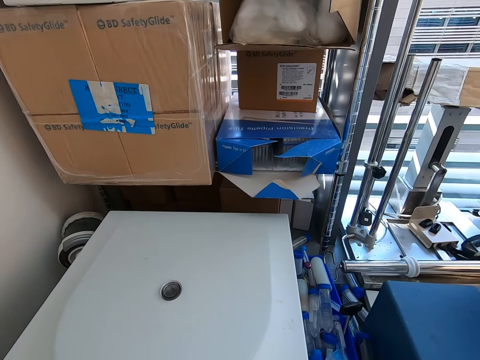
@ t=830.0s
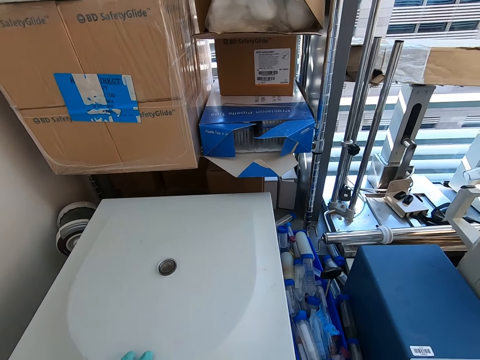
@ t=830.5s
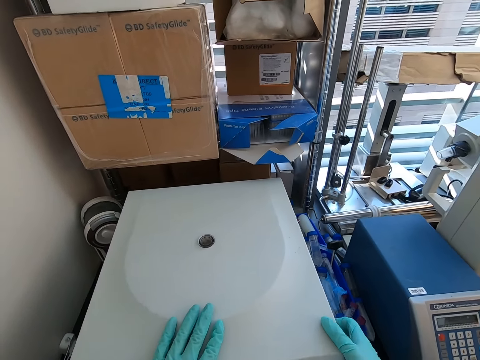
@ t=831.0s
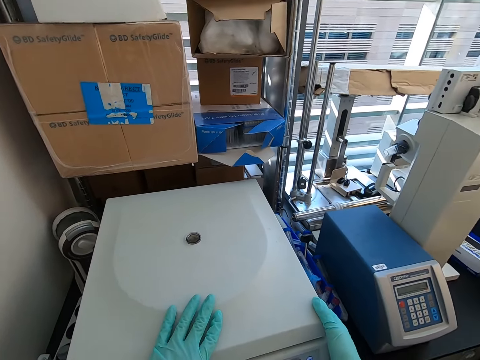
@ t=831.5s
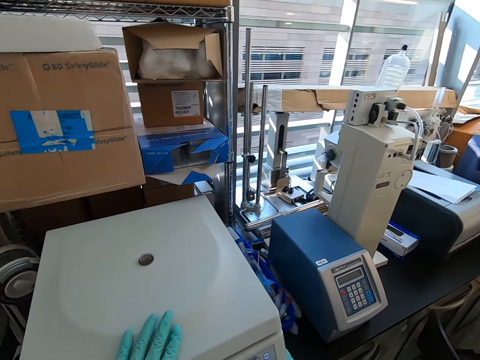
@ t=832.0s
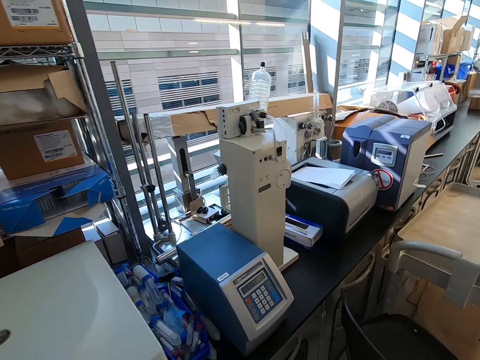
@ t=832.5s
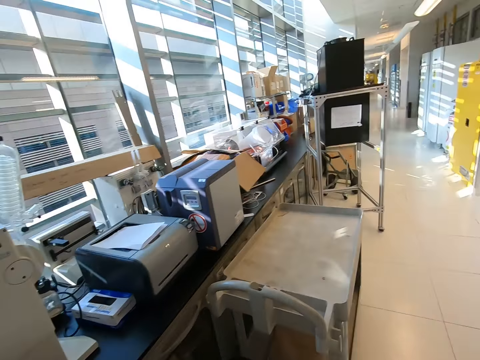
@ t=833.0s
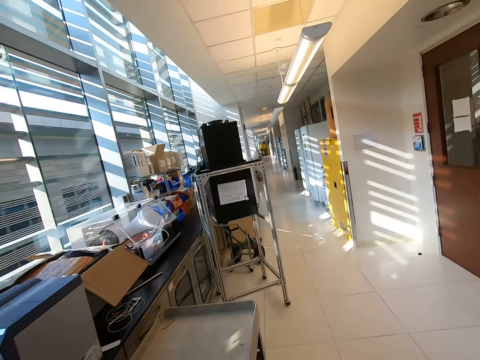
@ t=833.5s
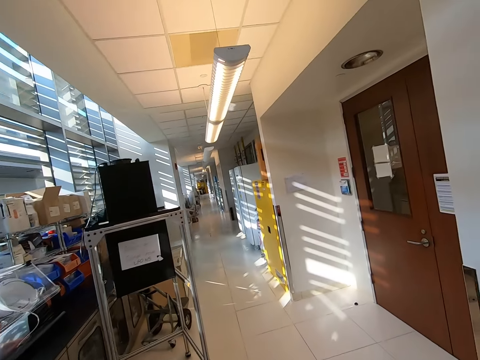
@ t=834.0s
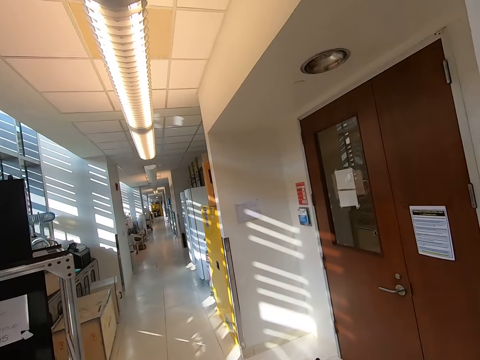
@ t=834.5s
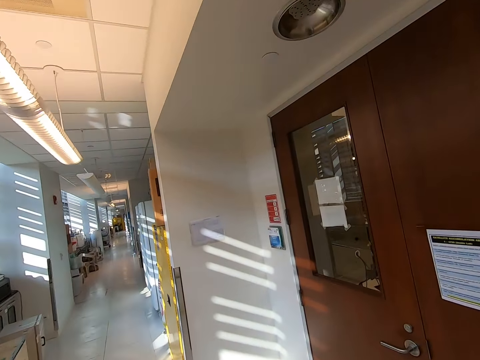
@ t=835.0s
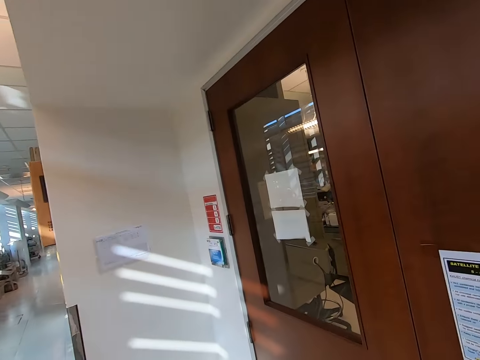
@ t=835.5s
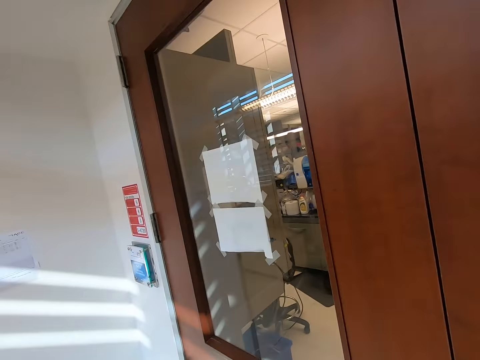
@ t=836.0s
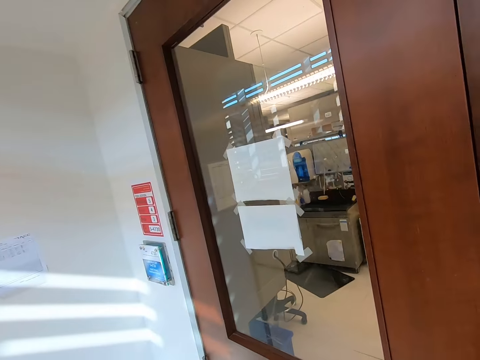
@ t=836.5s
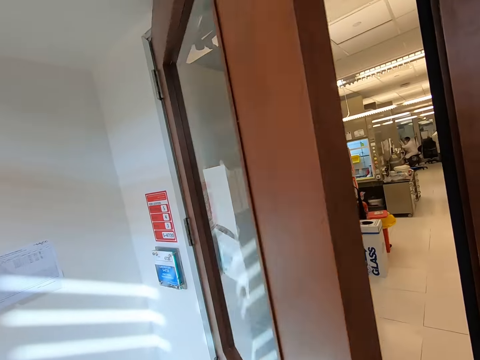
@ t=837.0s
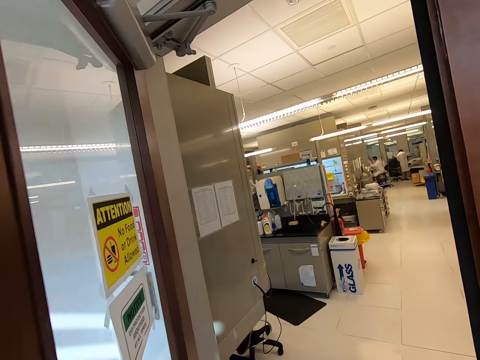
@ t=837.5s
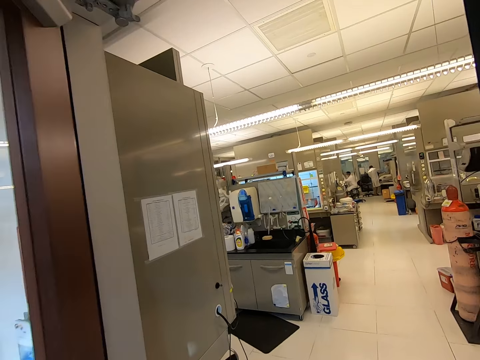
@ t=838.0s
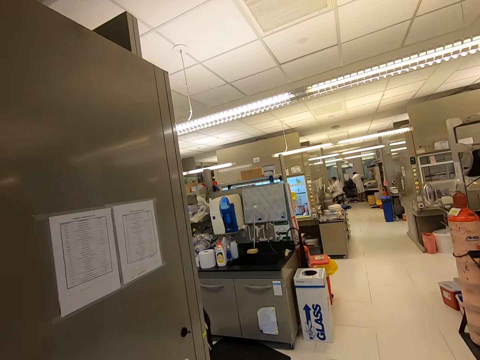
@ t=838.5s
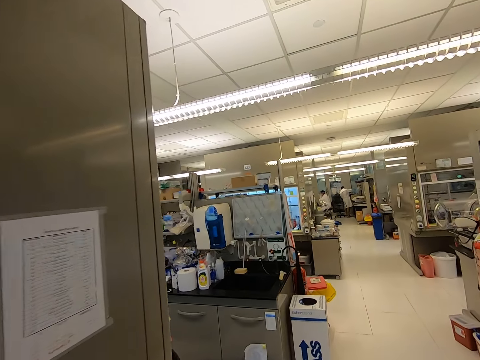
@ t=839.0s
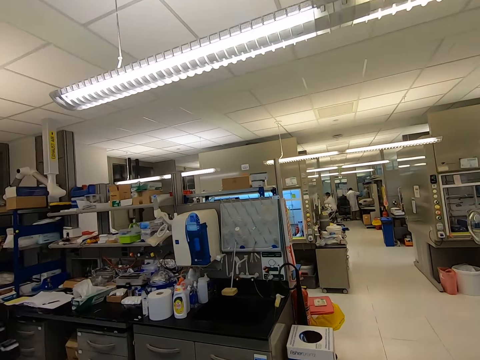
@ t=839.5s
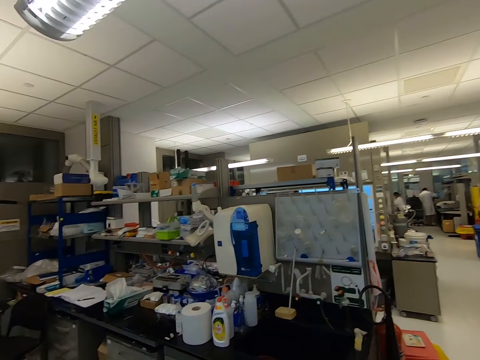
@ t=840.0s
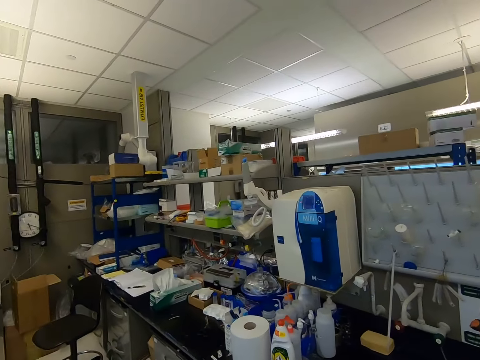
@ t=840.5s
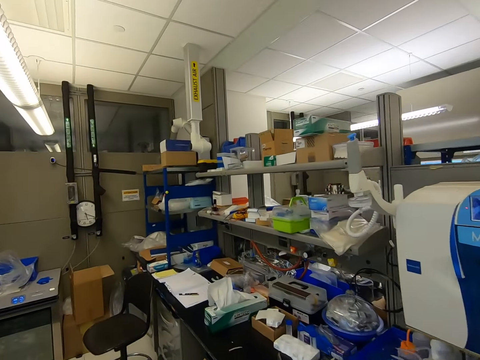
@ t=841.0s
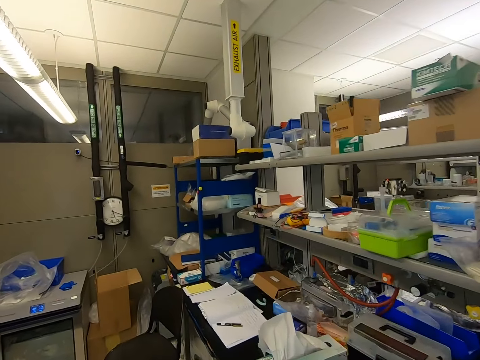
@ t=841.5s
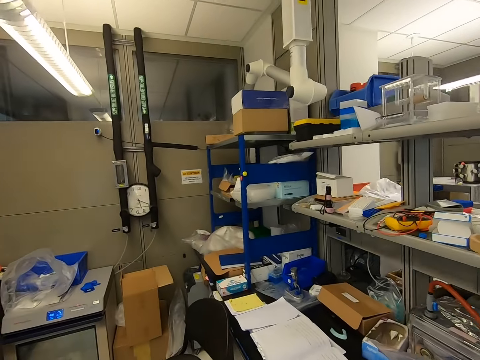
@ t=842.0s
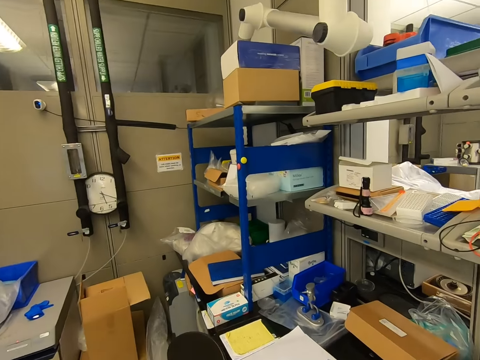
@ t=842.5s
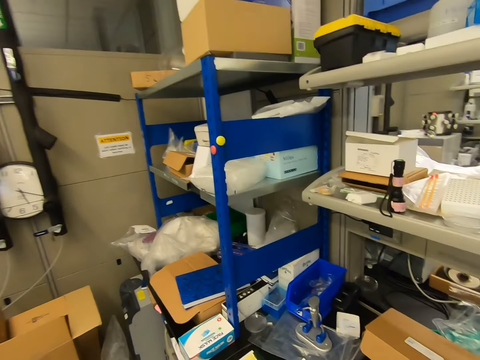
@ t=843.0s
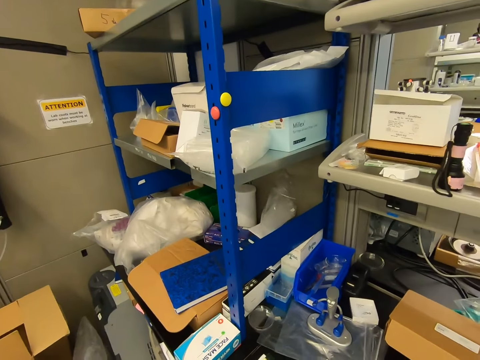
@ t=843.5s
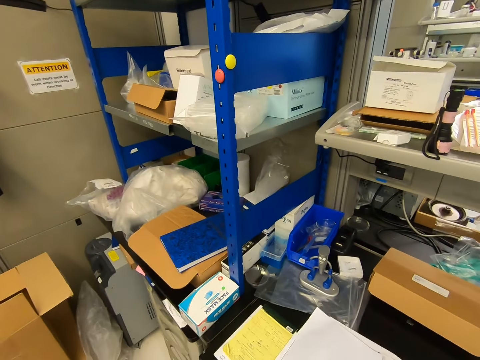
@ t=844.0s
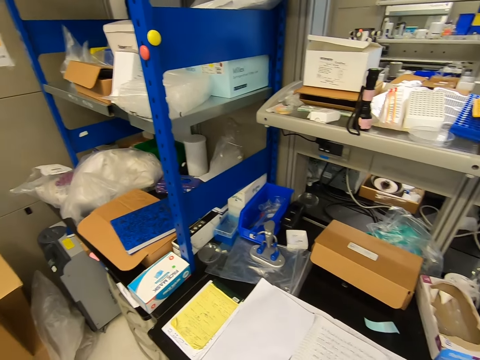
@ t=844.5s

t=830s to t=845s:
The camera wearer closes the machine. They walk in the laboratory. They open a door.

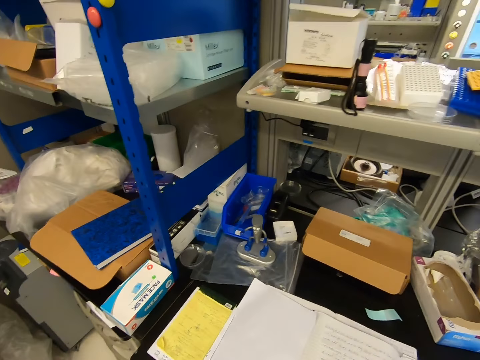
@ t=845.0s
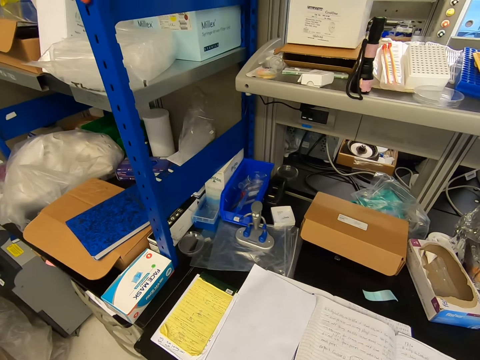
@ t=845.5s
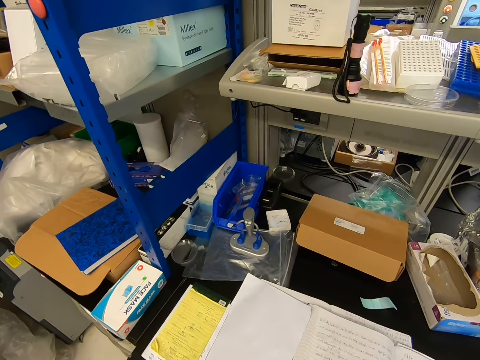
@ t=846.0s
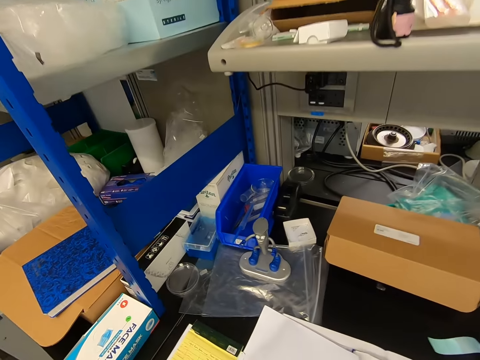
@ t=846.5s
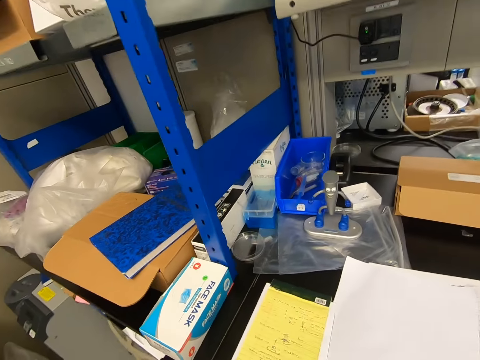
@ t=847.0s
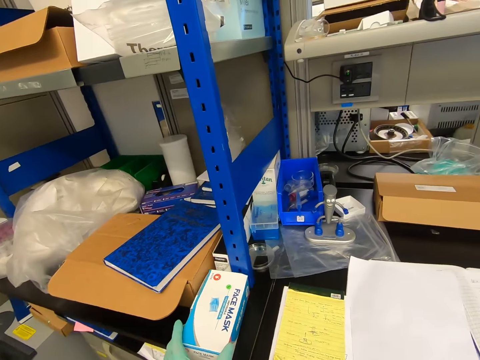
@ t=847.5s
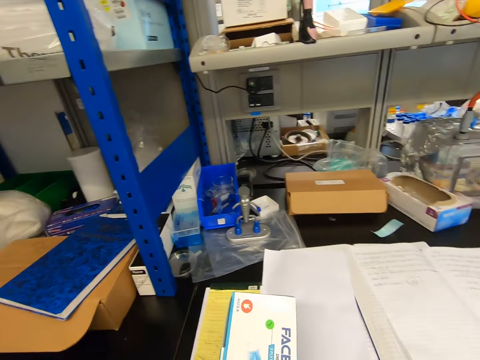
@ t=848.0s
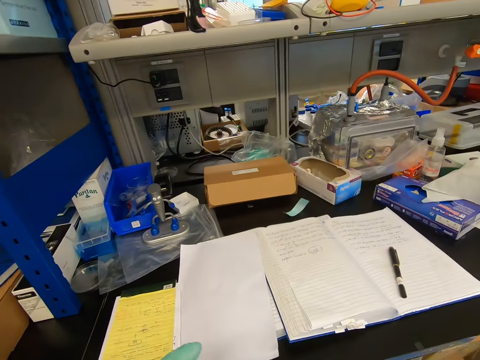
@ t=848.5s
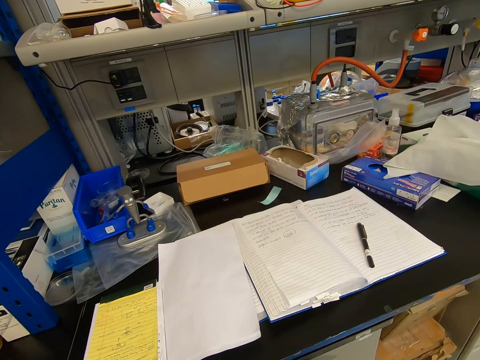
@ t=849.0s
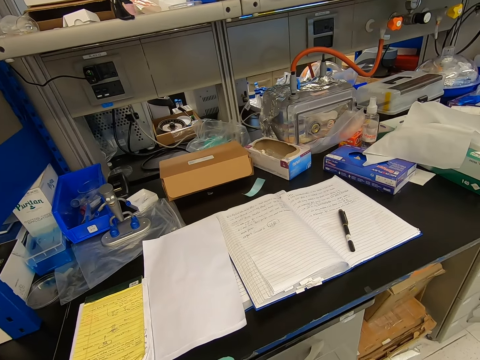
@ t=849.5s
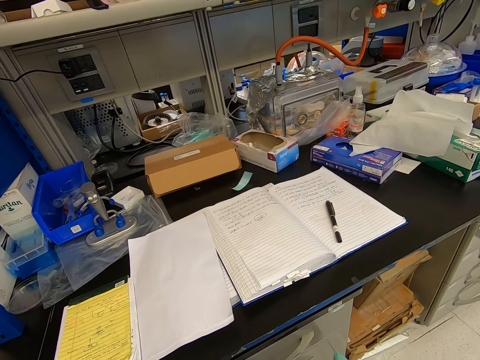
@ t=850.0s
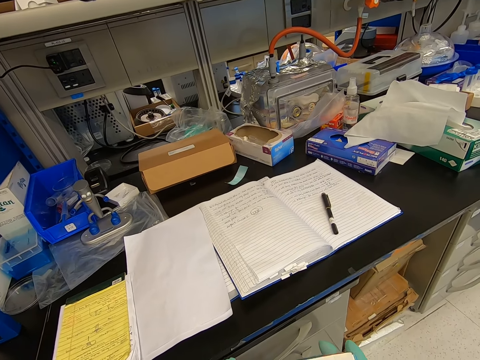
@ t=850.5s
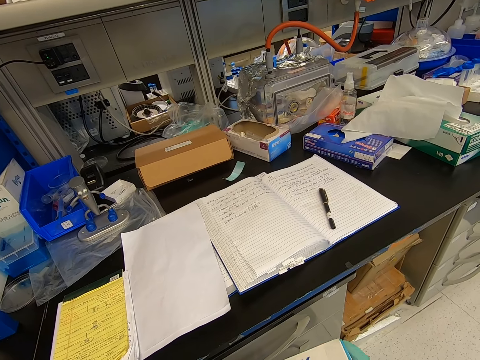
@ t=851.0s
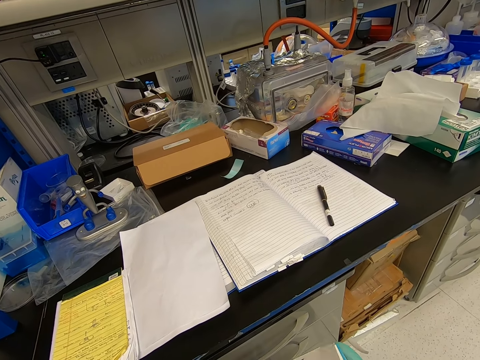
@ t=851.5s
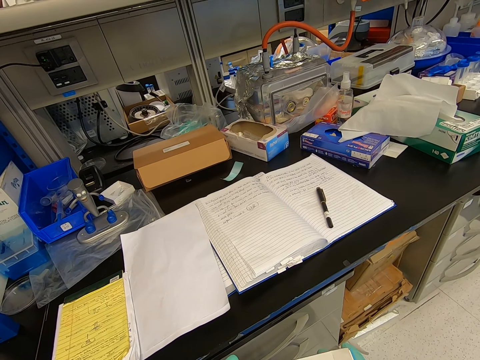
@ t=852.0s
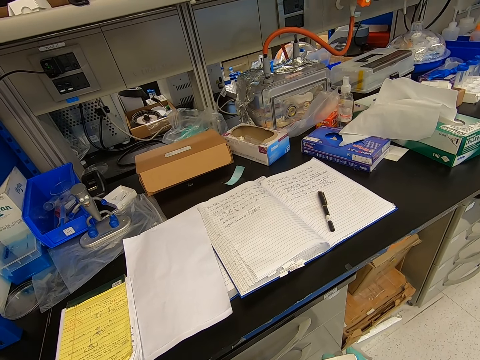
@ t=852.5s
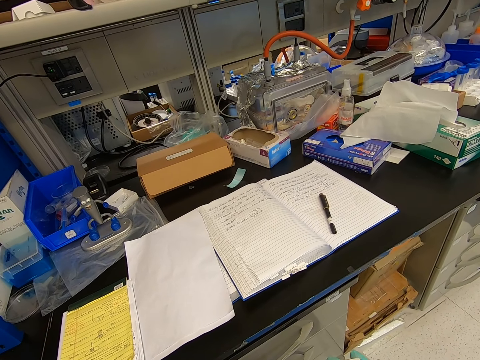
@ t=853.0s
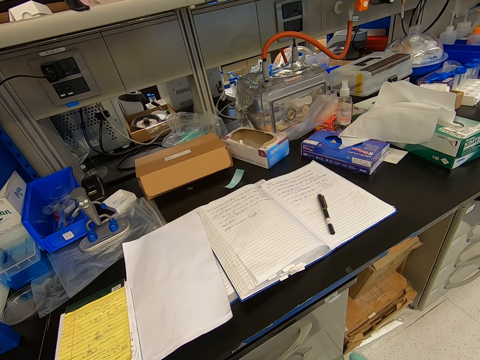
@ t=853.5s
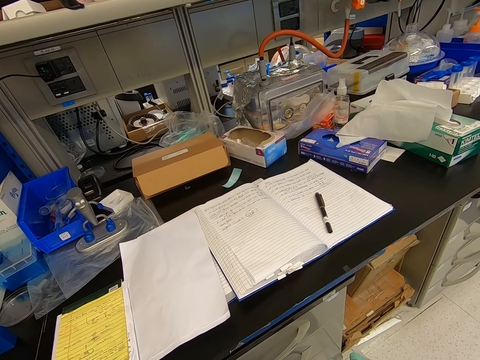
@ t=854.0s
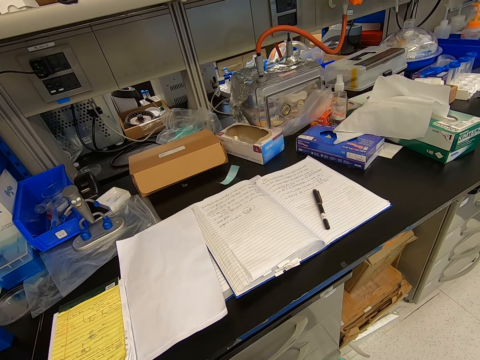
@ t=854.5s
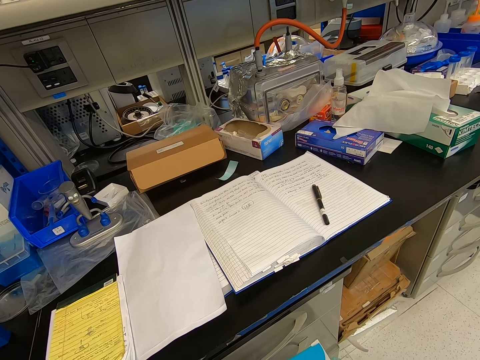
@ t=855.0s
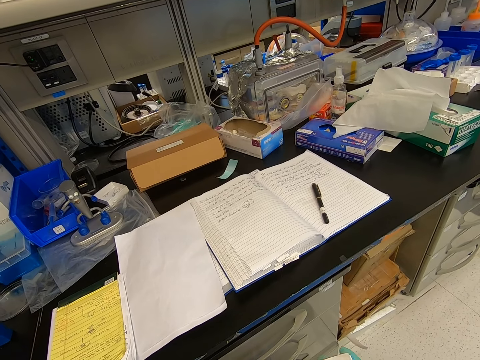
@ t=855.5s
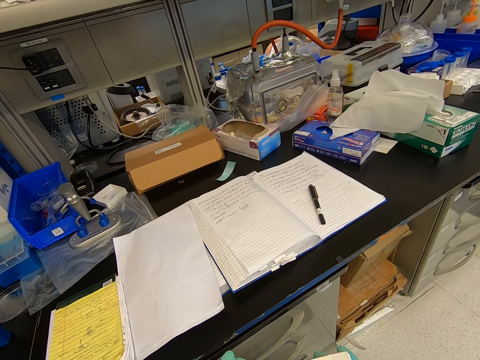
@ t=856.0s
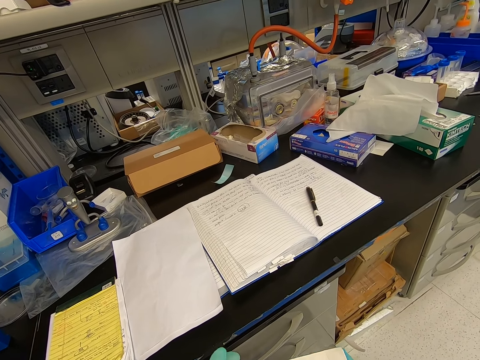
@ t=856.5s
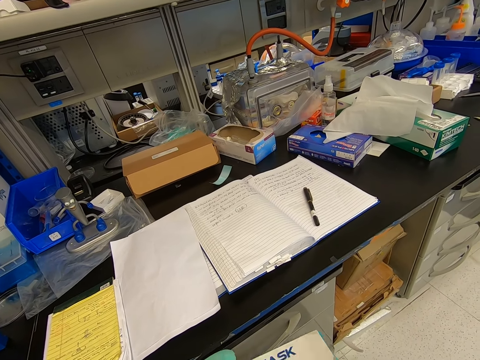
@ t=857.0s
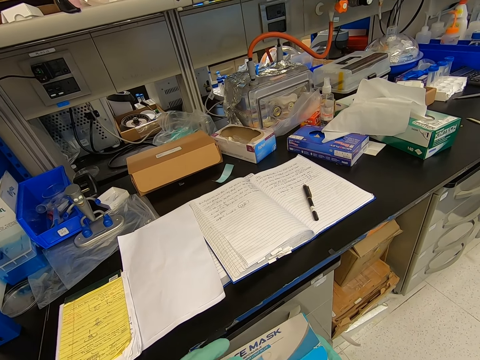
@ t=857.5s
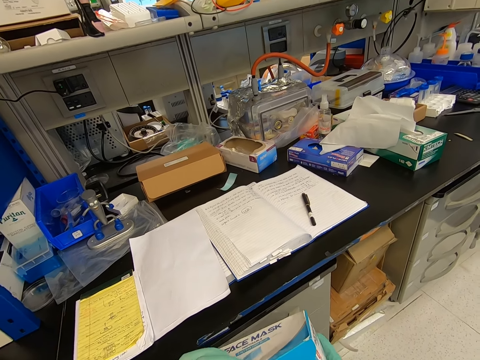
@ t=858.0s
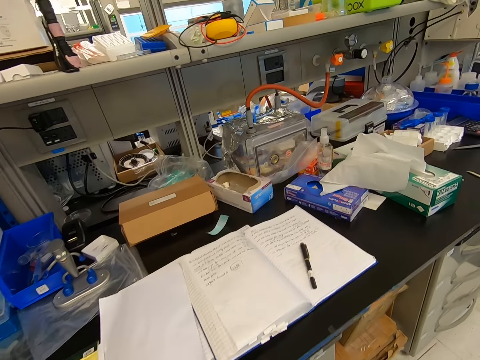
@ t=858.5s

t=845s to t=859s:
The camera wearer picks up a box from the table.
